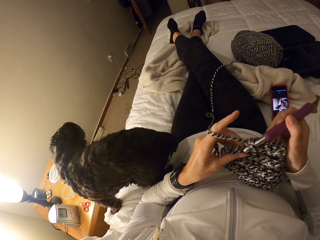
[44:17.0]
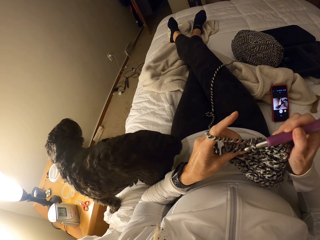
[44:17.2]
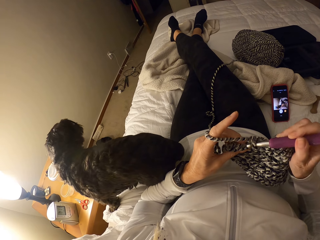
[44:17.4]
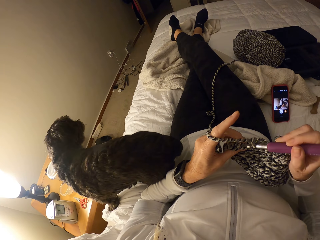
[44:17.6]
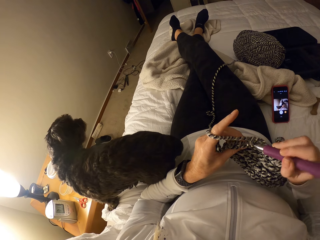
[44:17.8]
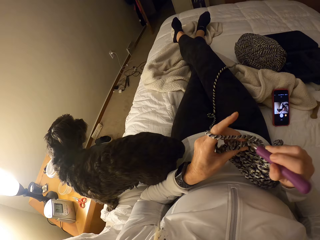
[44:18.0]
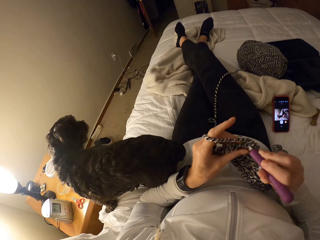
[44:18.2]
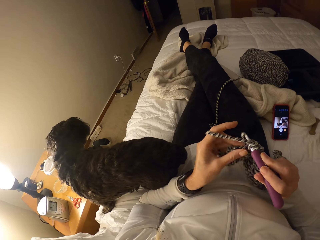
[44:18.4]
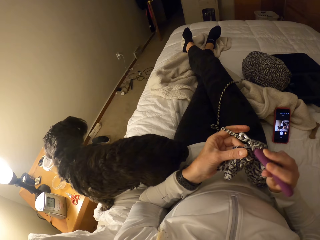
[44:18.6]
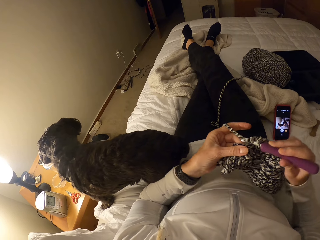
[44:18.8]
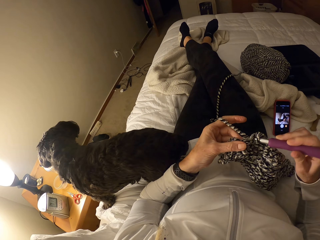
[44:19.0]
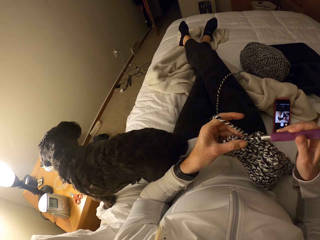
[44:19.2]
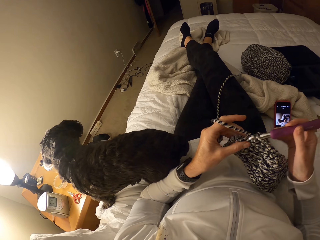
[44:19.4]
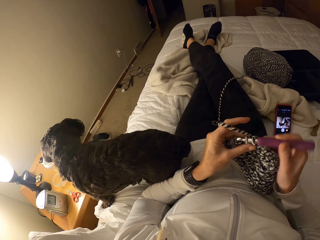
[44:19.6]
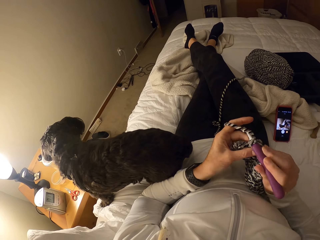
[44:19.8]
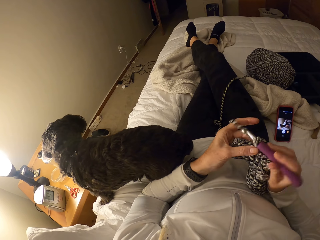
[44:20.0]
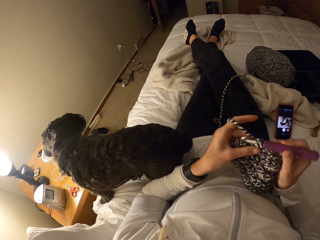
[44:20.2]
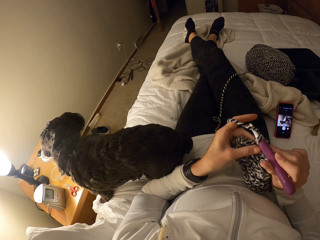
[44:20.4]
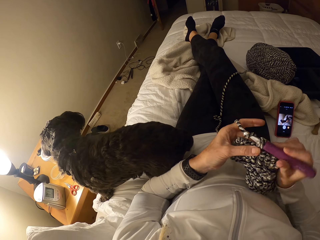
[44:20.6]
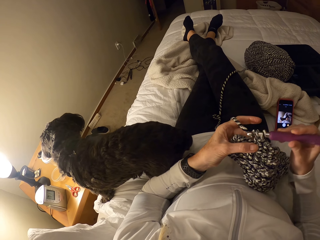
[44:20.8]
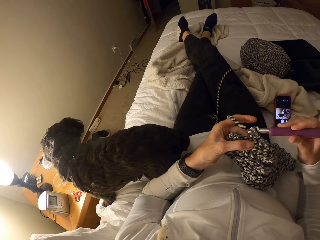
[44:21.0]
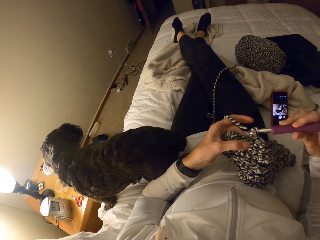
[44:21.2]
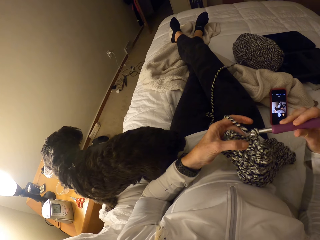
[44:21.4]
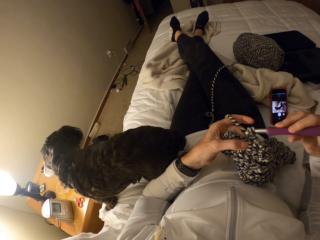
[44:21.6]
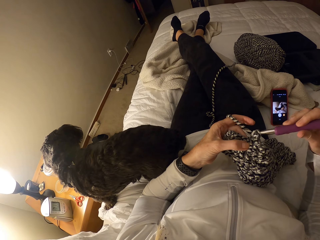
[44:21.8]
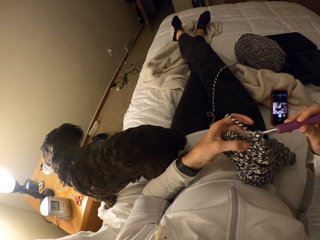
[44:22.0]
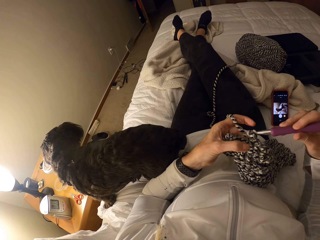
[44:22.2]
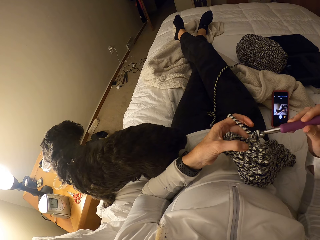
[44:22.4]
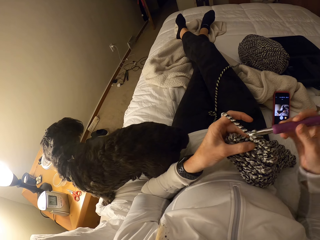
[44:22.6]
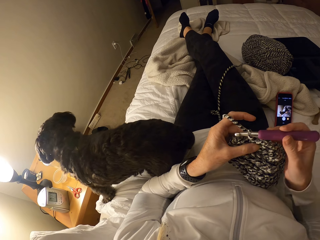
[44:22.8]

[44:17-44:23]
The camera wearer knits with a crochet.

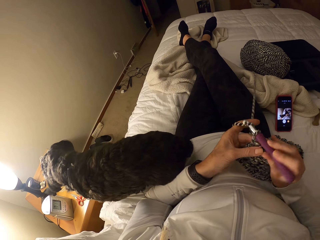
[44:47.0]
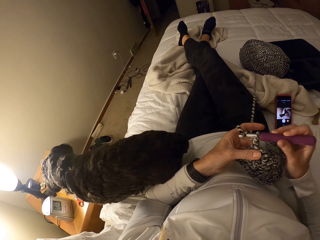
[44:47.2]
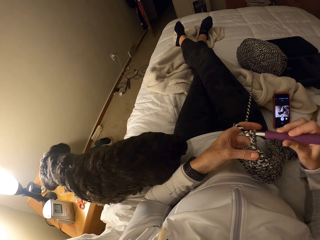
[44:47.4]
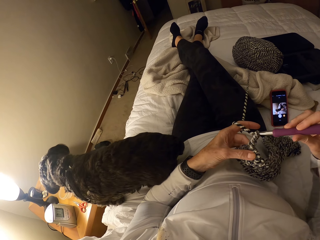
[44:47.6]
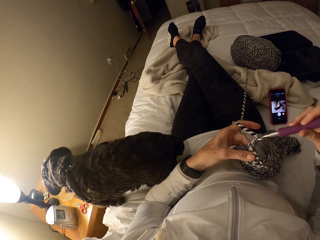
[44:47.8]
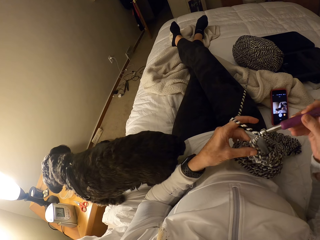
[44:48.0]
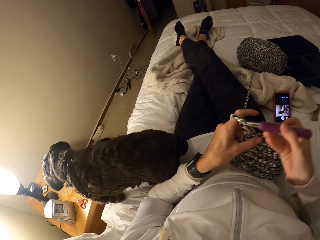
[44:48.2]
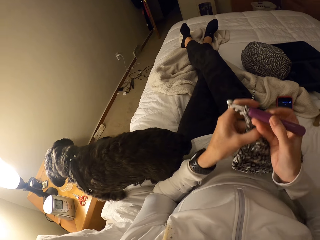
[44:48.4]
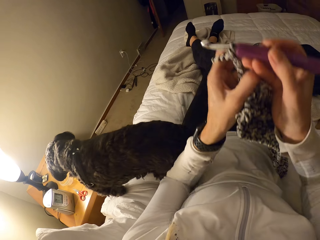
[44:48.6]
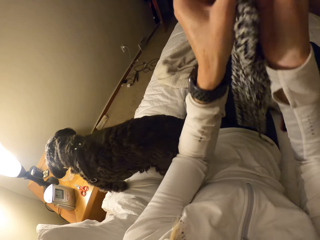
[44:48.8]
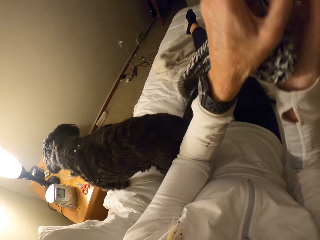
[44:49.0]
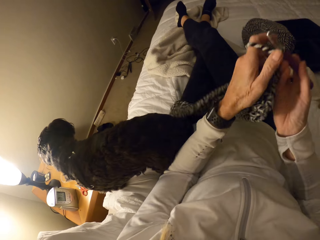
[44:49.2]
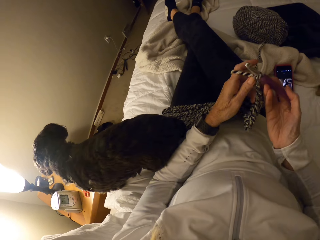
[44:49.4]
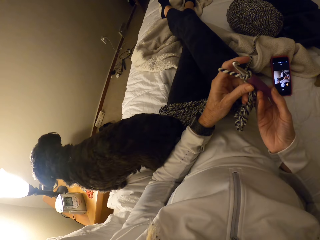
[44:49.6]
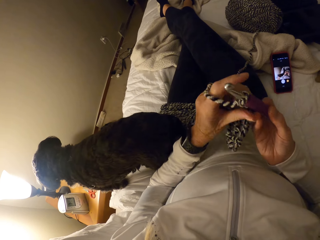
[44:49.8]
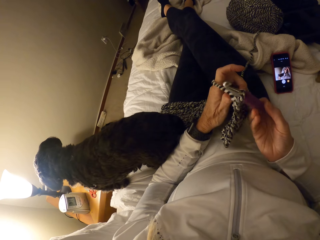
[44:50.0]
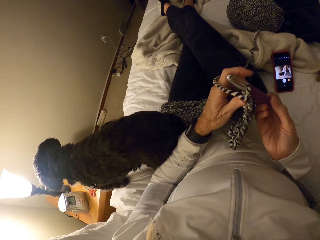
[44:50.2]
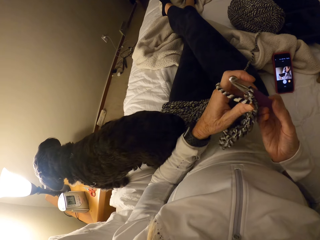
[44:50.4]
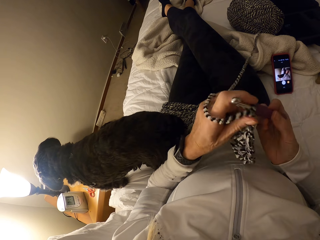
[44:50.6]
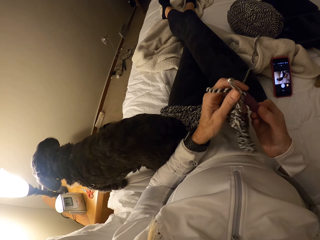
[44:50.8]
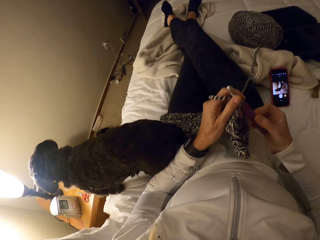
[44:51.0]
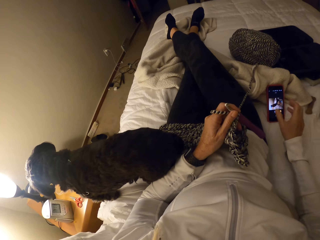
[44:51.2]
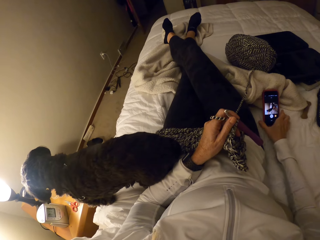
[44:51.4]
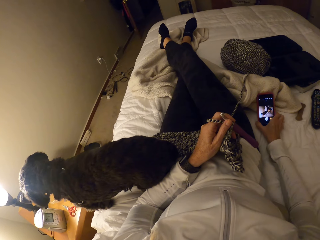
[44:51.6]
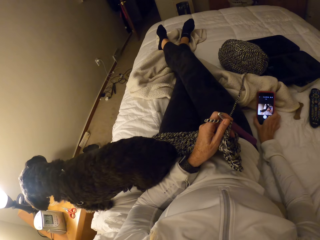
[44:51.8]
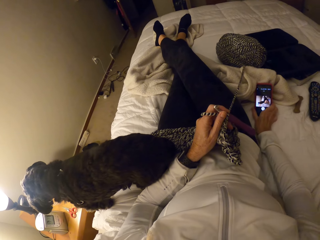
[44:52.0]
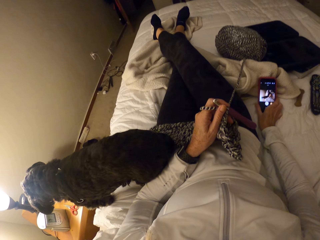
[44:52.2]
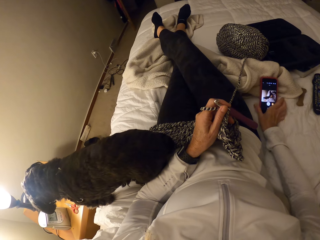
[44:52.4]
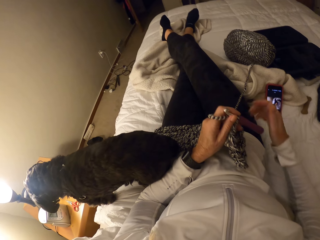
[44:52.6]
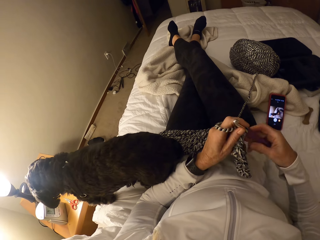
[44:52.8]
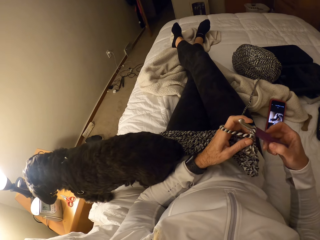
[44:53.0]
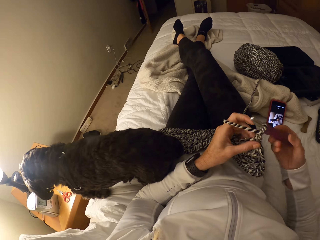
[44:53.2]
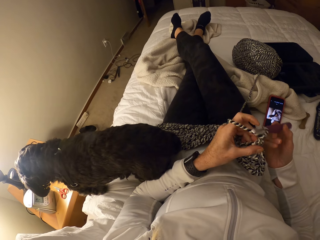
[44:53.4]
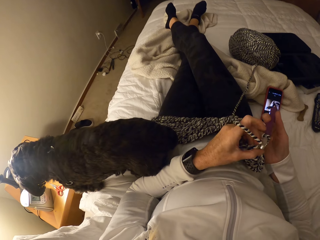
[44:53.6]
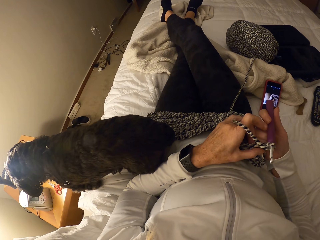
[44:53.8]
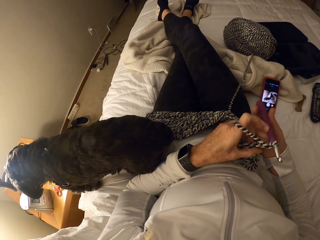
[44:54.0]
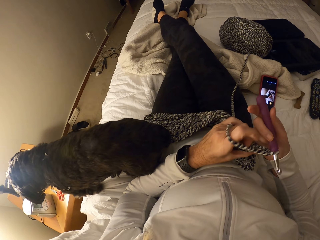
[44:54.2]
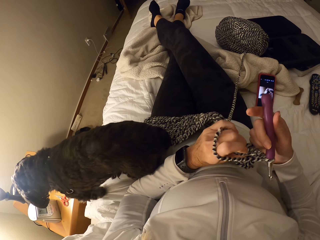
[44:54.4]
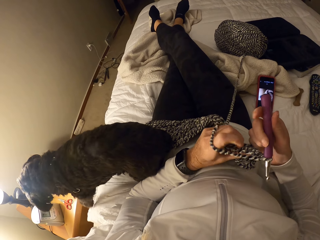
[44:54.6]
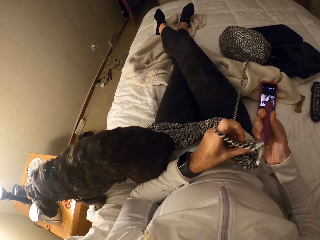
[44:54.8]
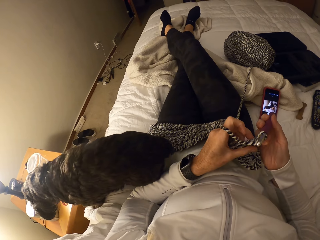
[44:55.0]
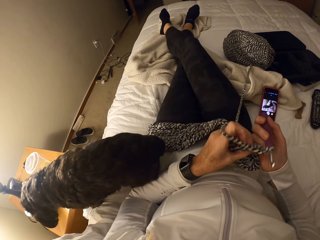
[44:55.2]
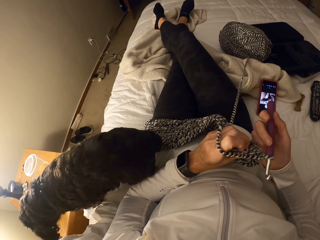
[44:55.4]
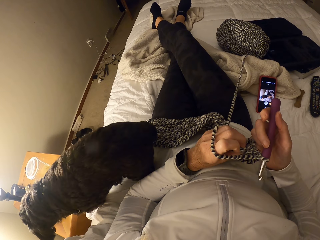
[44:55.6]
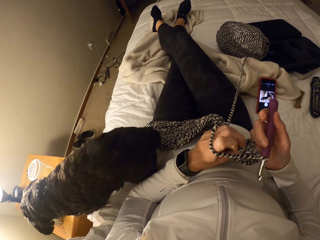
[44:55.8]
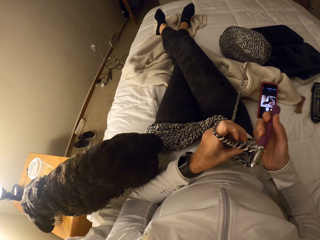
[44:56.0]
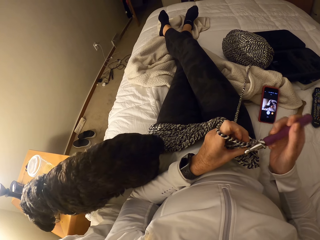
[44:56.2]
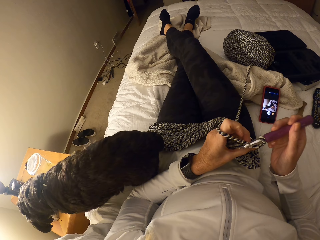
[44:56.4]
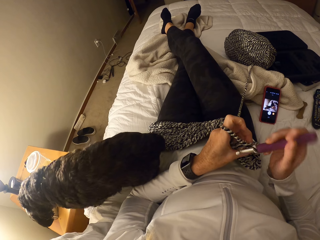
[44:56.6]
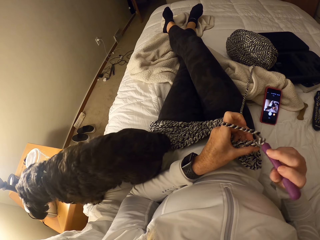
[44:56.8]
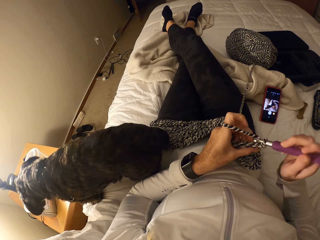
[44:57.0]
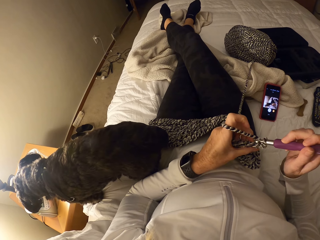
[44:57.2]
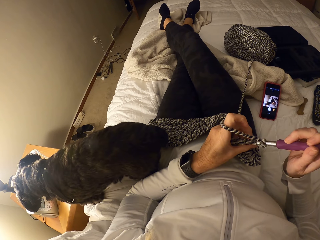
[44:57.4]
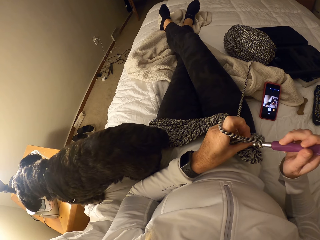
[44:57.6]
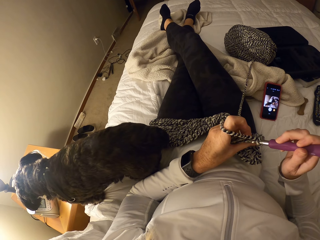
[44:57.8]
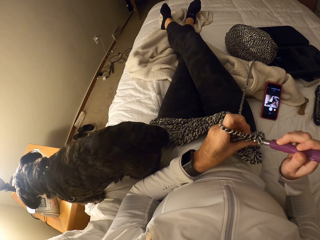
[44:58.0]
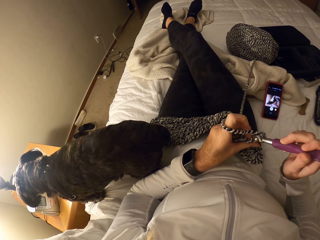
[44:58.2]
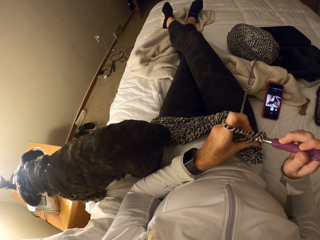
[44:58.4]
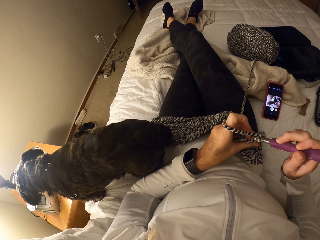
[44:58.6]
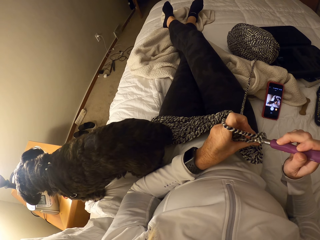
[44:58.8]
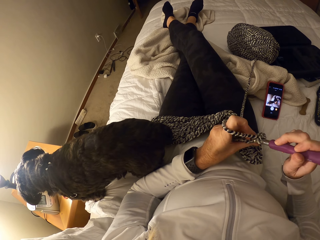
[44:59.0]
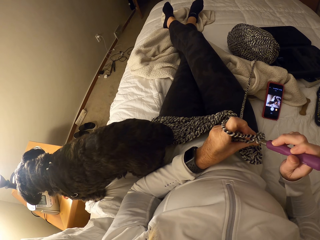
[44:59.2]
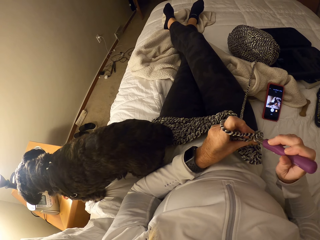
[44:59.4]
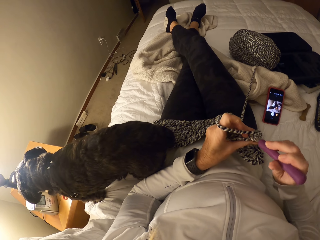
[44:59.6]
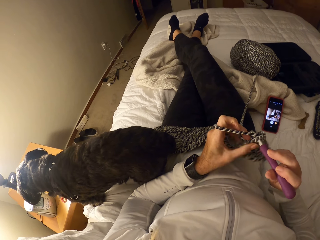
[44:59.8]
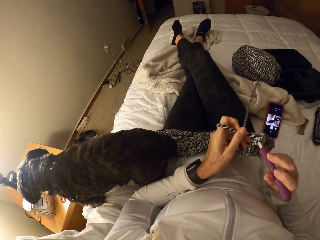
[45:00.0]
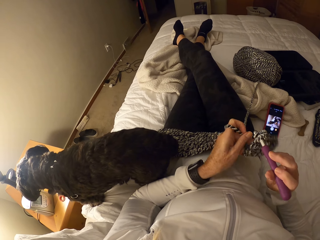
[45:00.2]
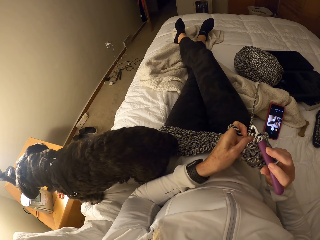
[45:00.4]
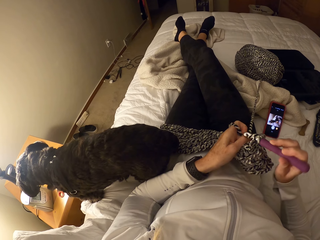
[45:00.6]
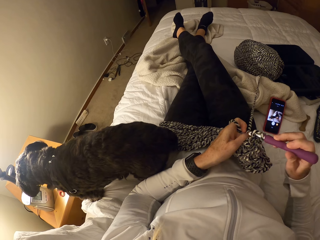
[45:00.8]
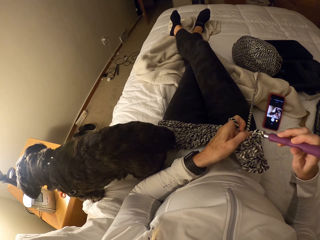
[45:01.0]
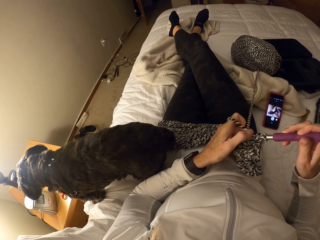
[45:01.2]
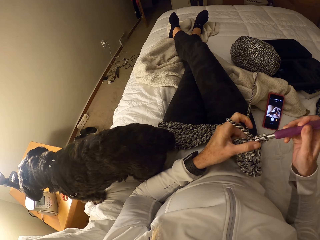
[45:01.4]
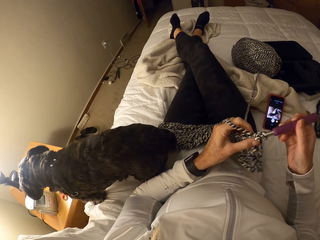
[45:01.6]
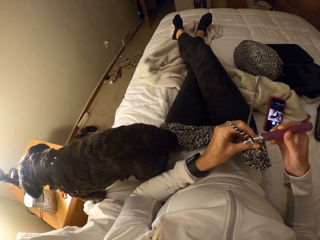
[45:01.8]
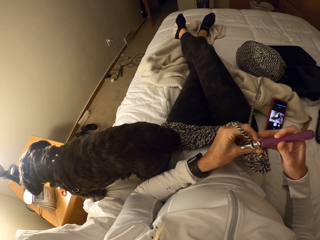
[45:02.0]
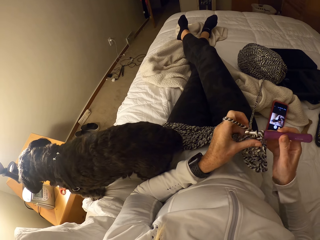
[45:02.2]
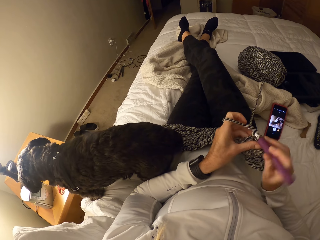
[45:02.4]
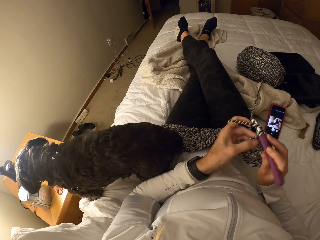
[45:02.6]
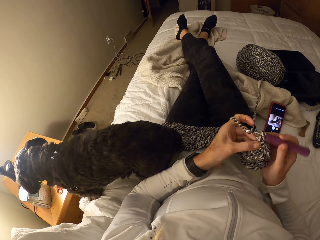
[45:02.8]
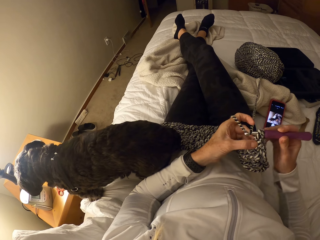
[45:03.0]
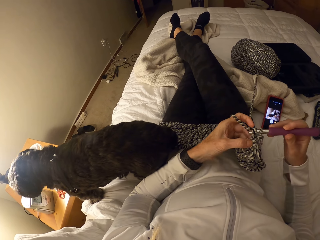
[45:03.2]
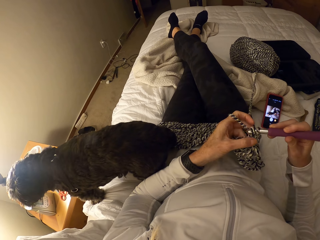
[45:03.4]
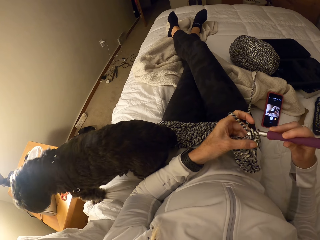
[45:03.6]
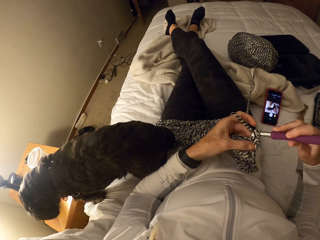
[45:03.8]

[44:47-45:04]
The camera wearer lifts her hands. She lifts the yarn and drops the yarn. She puts down her hands. She continues to crochet. She presses her phone on the bed. She continues to crochet. She knits with a crochet.
